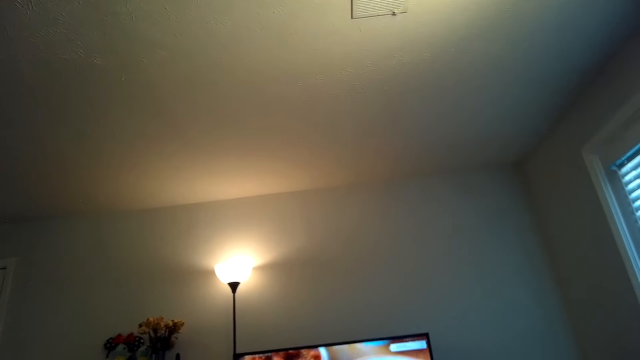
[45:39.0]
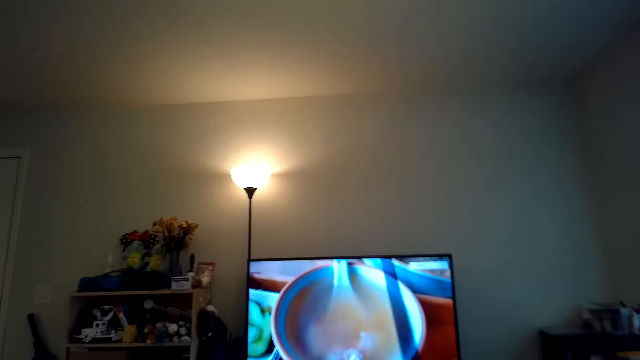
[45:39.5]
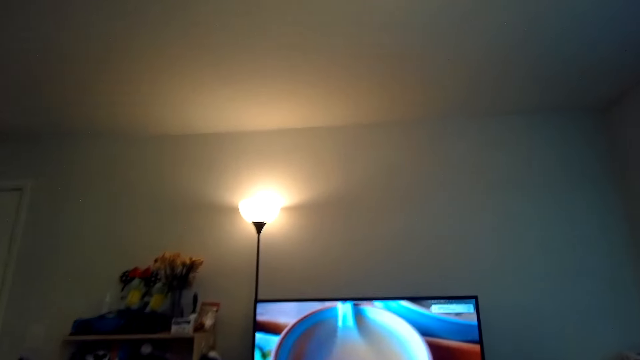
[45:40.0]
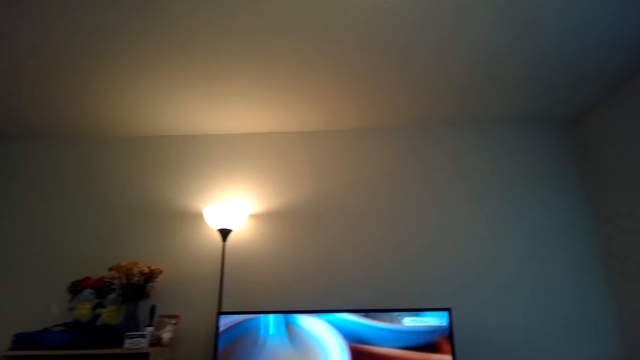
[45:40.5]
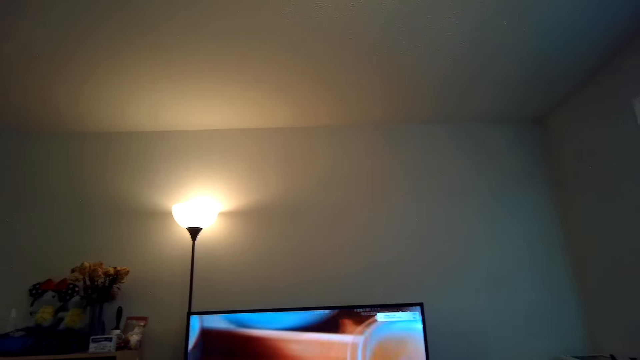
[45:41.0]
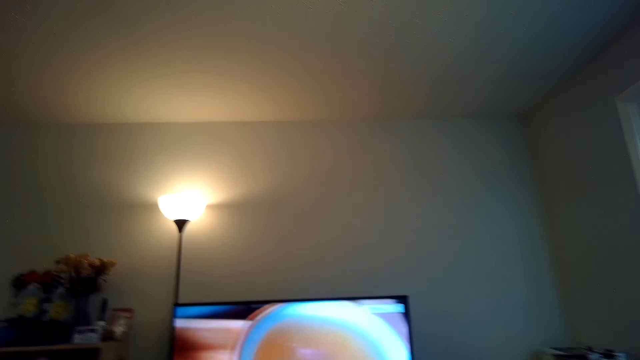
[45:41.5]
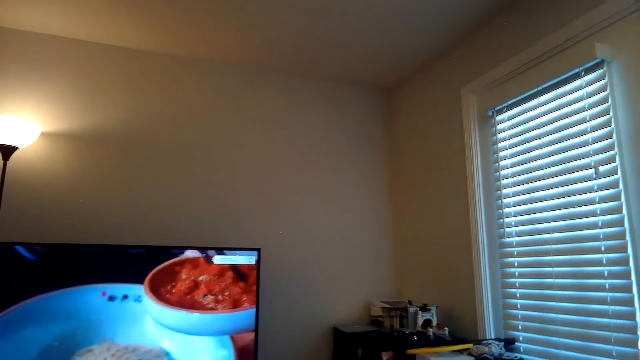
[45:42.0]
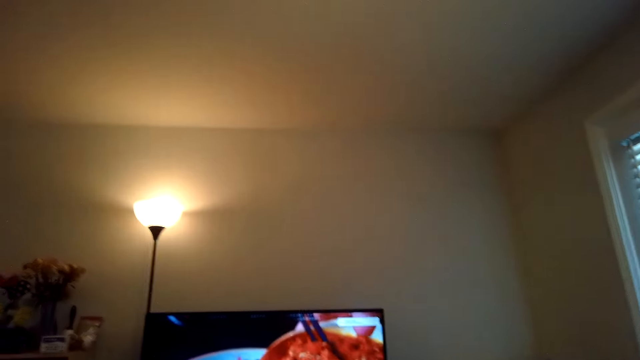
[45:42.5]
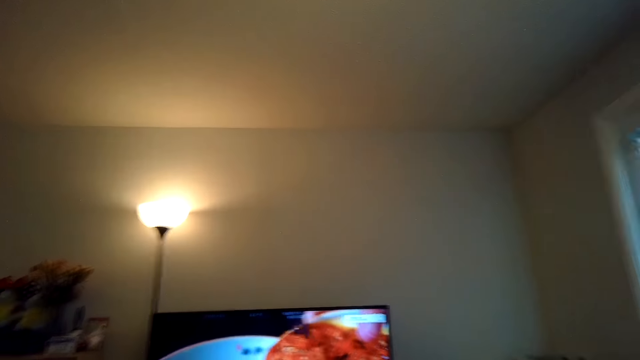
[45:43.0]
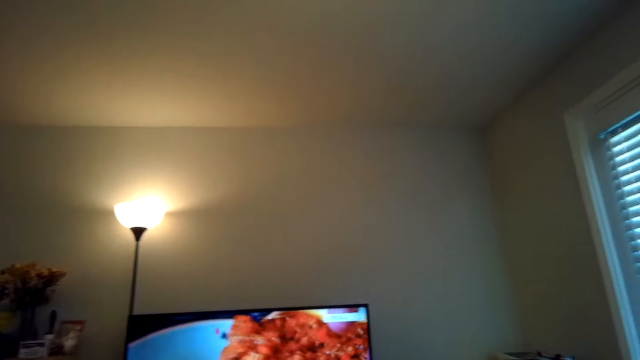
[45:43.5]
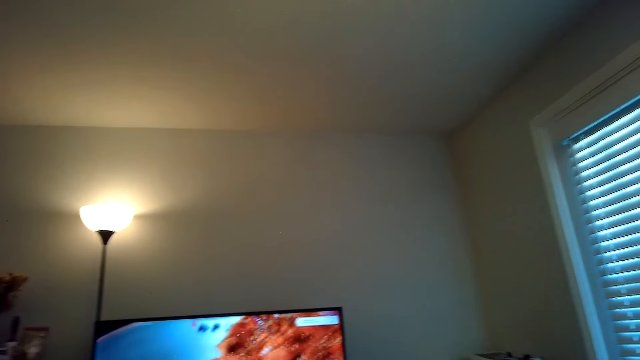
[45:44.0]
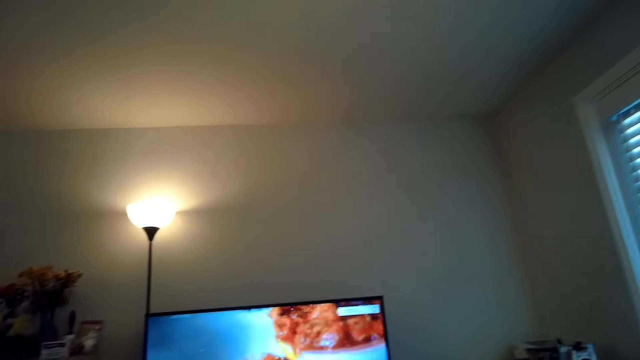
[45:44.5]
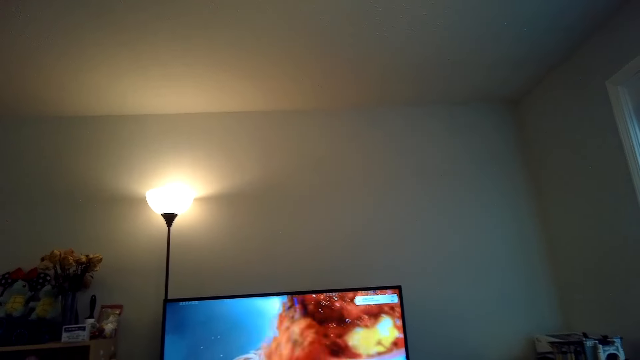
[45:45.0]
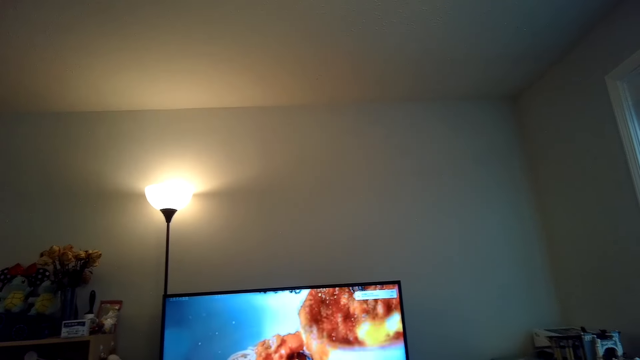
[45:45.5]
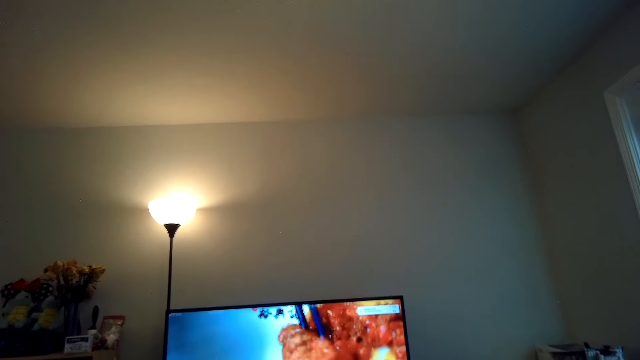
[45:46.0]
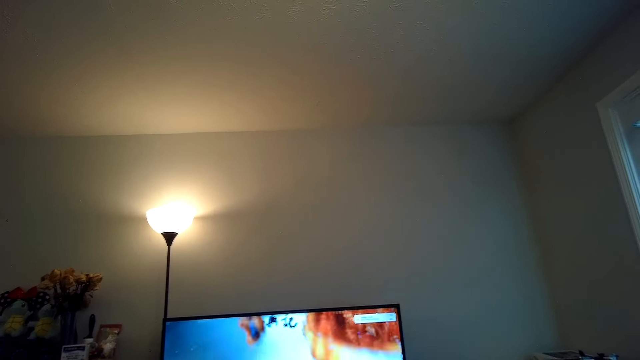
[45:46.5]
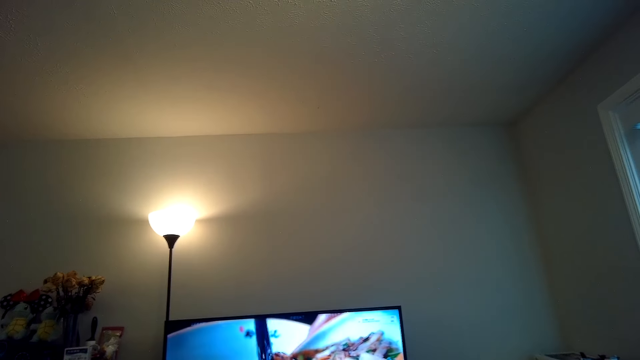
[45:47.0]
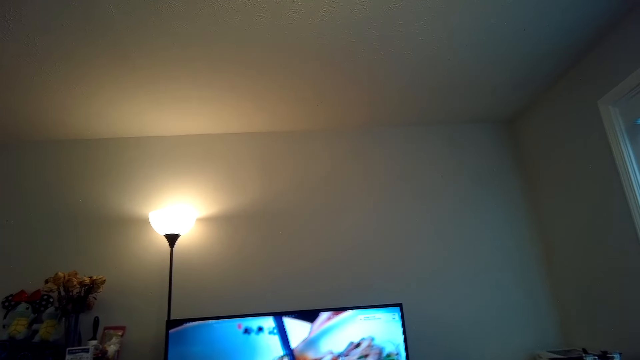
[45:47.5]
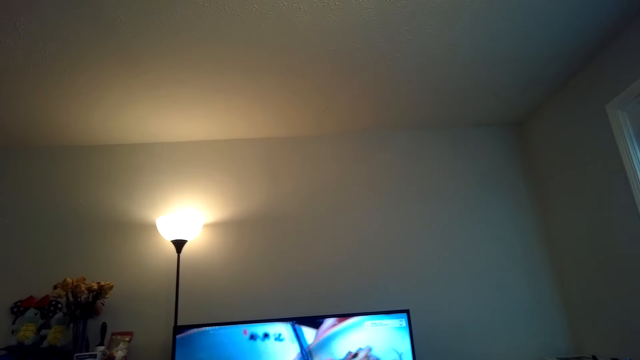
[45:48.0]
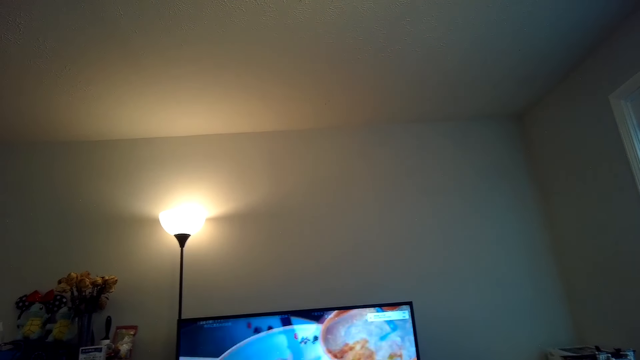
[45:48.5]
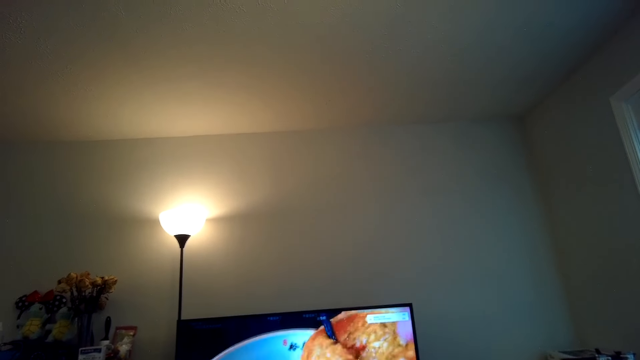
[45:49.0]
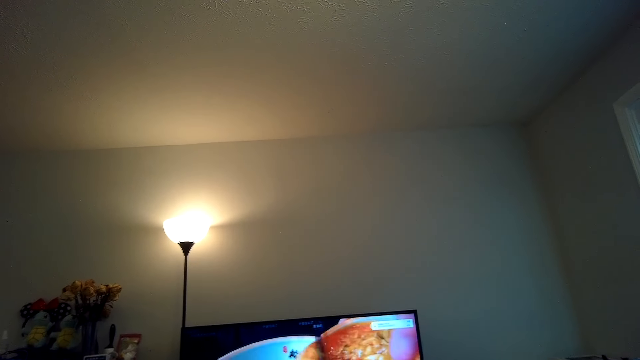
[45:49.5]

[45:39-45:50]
A person talks.

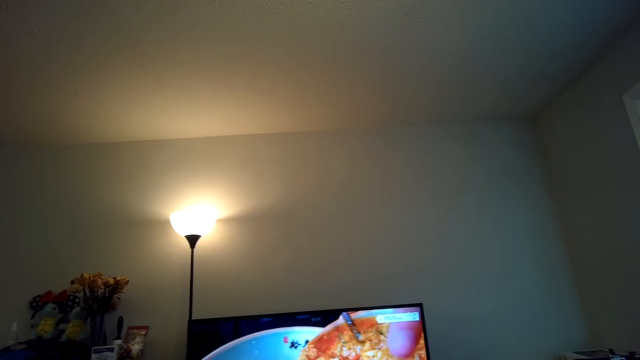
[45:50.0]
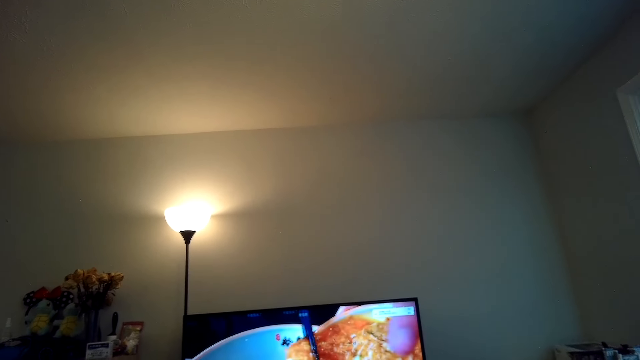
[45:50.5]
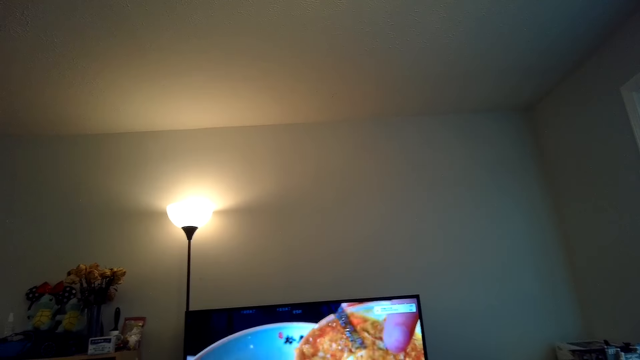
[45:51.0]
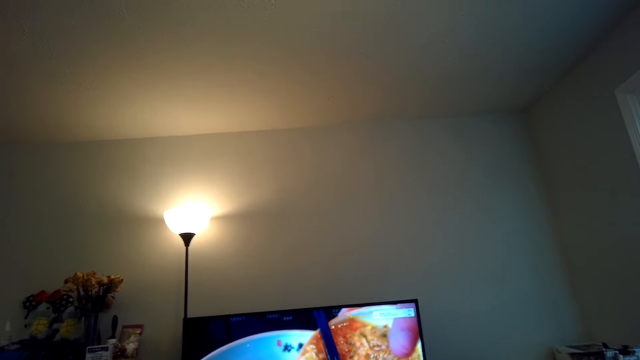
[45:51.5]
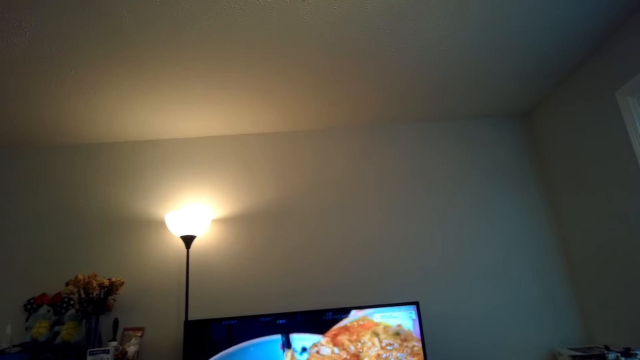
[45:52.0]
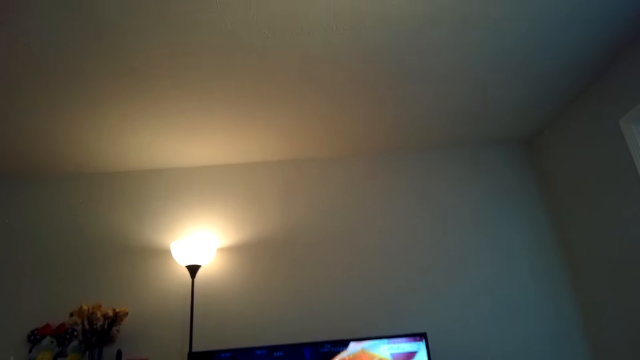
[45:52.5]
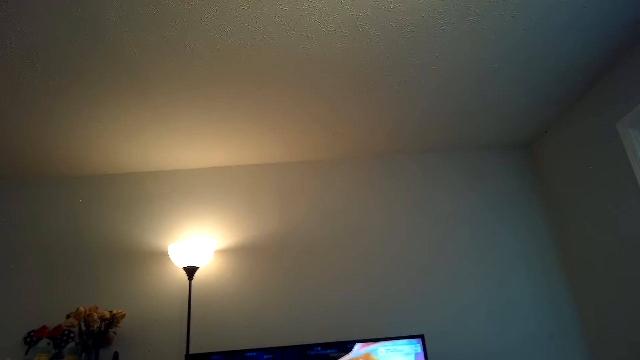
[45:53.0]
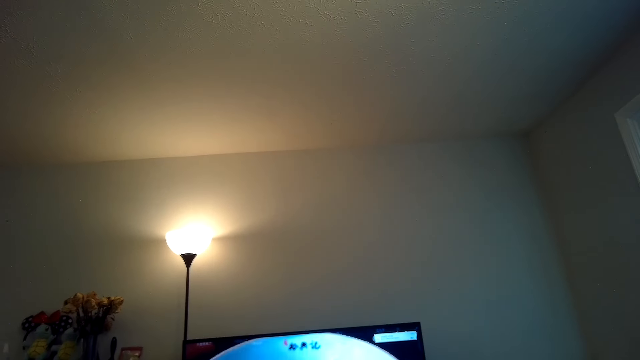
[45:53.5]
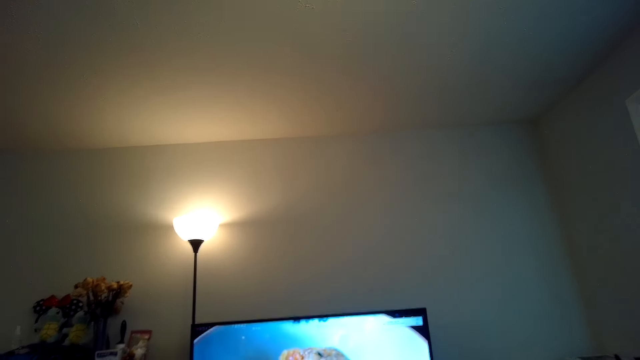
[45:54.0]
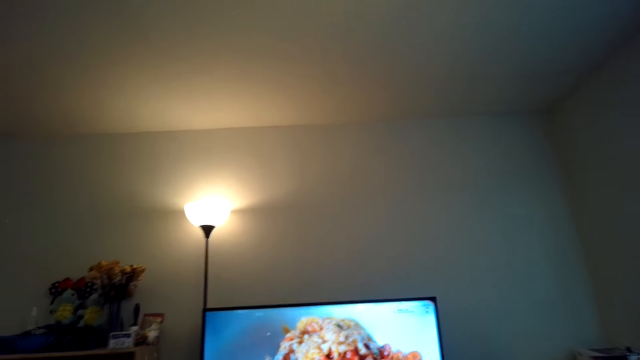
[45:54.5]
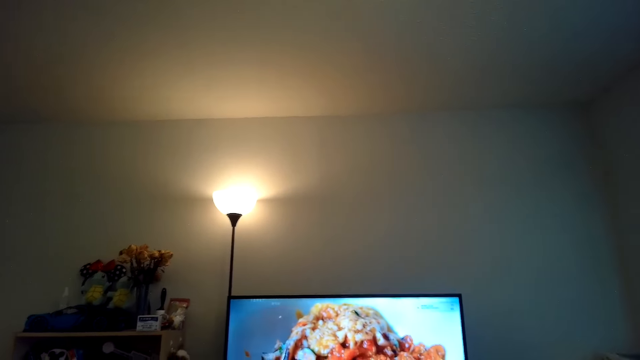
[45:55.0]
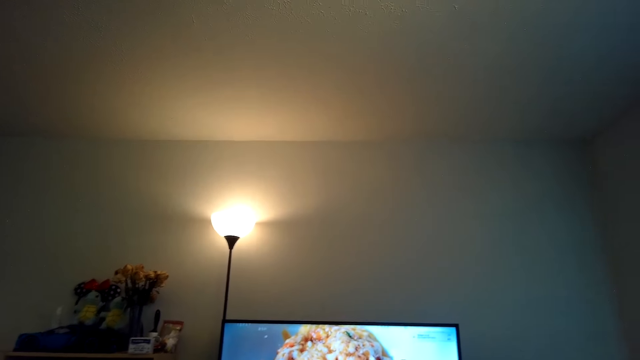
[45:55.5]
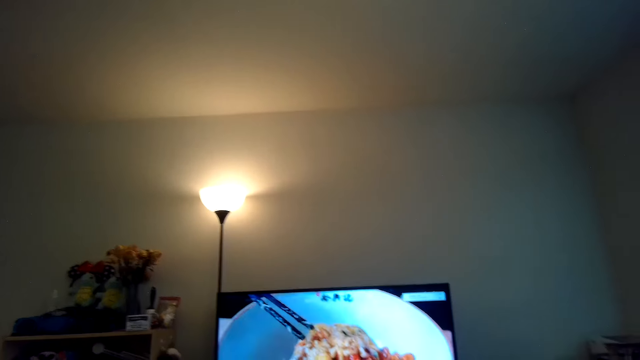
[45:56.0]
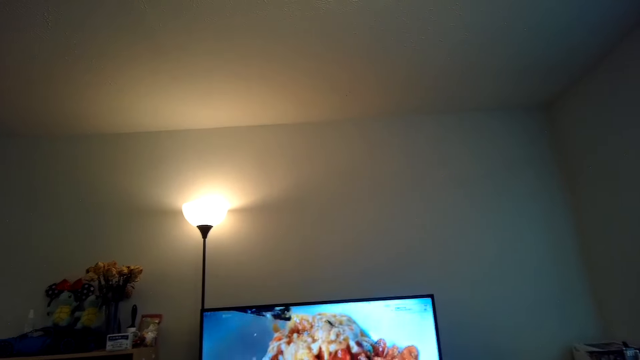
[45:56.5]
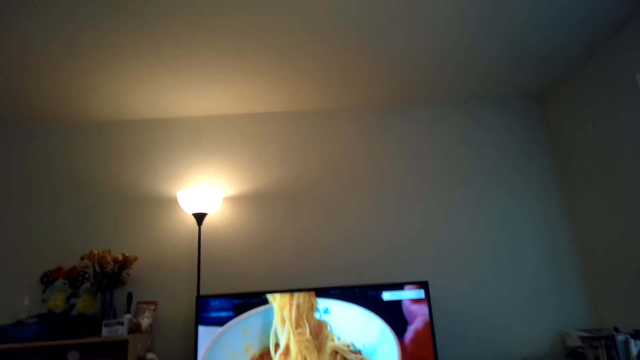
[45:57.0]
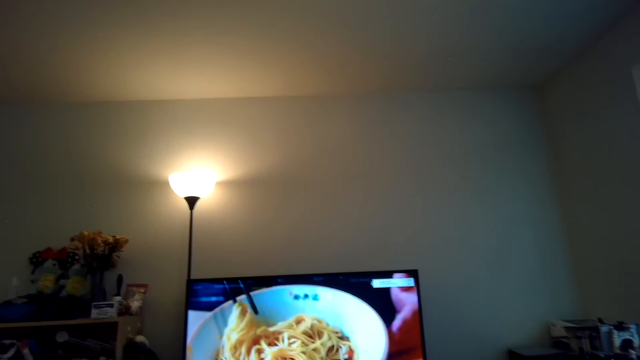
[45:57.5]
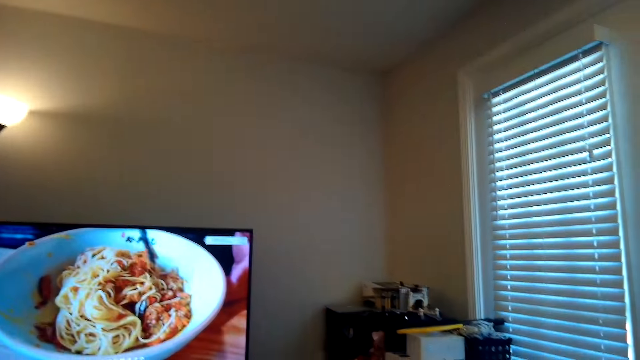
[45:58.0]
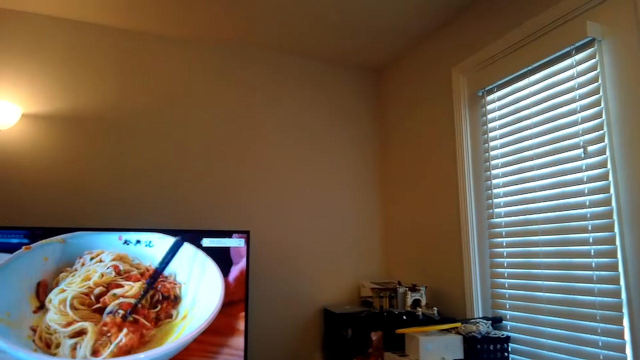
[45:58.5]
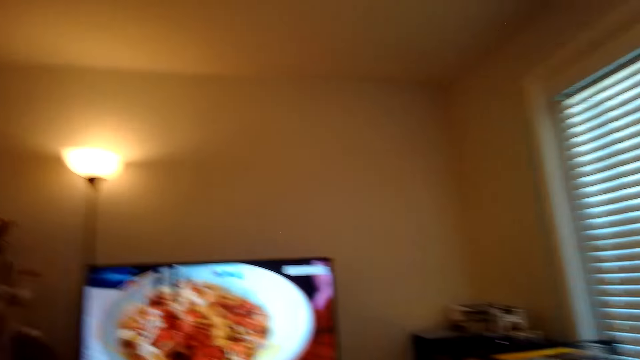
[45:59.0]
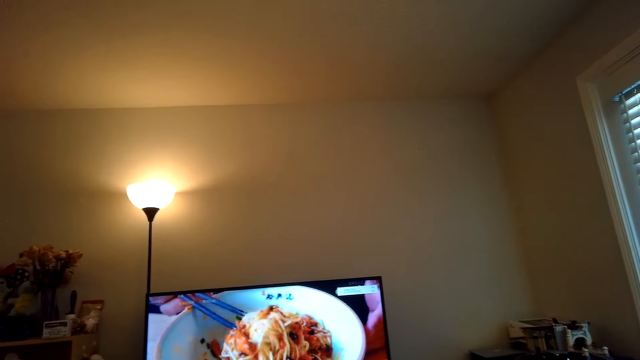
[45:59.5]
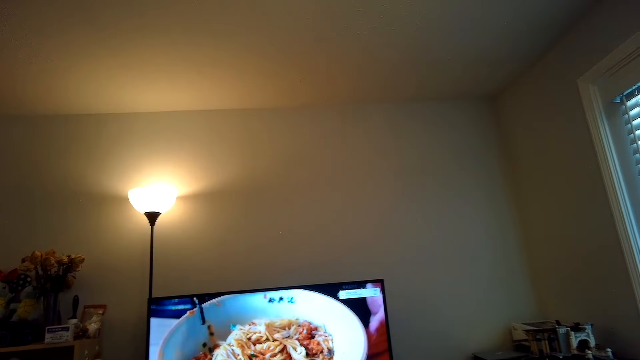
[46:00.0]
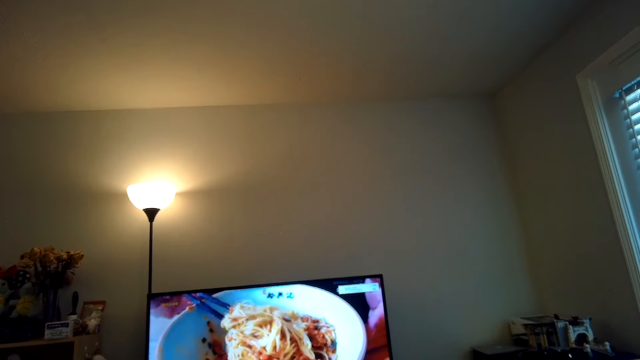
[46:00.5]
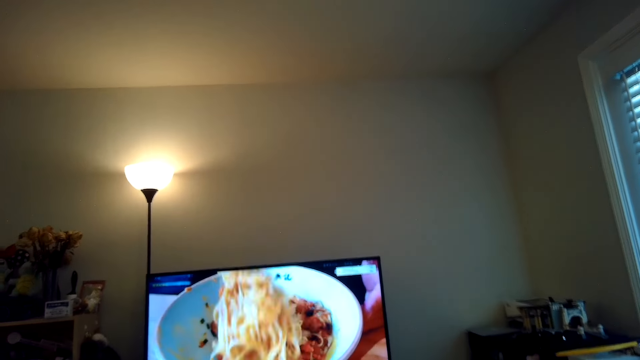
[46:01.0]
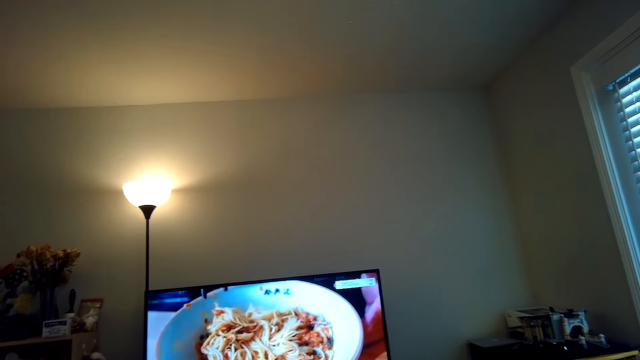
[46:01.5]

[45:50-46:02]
A person talks. The camera wearer talks.
